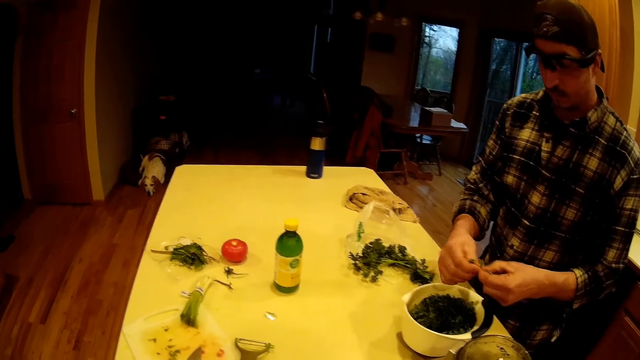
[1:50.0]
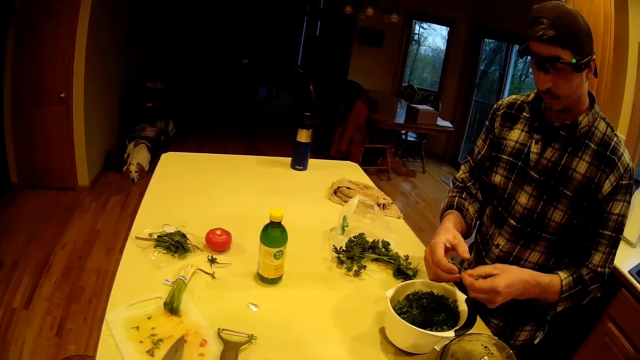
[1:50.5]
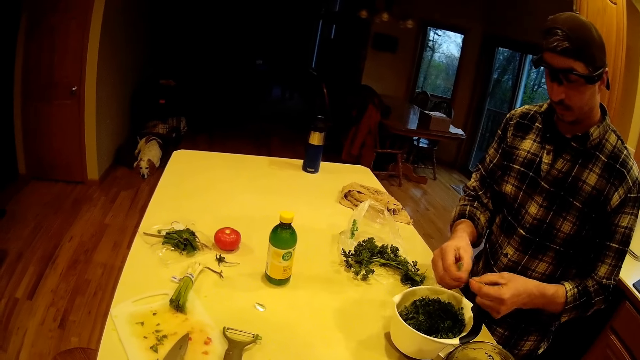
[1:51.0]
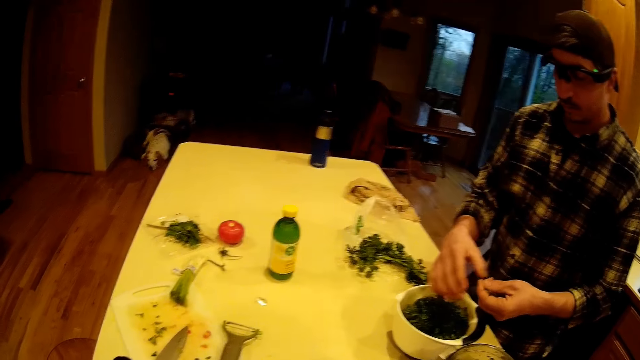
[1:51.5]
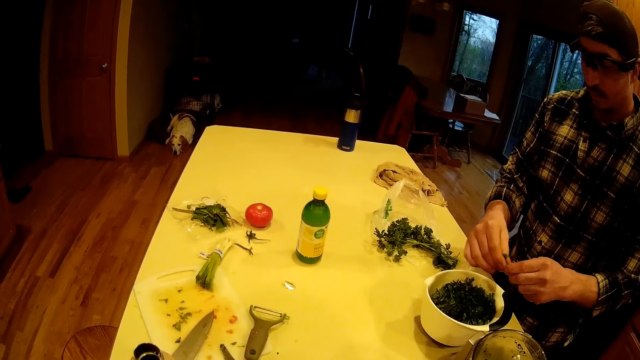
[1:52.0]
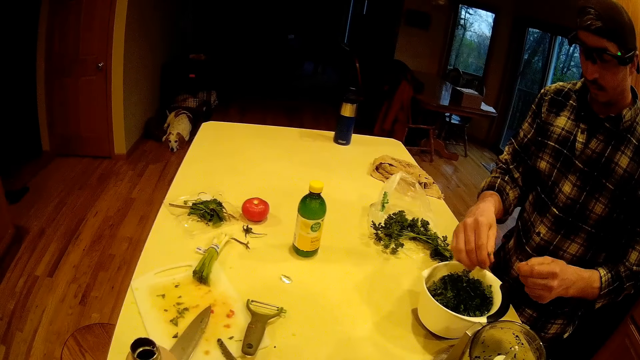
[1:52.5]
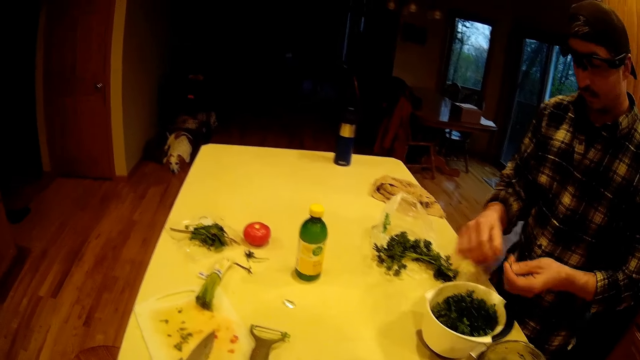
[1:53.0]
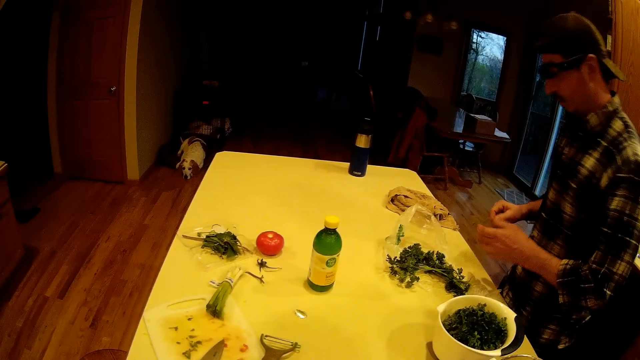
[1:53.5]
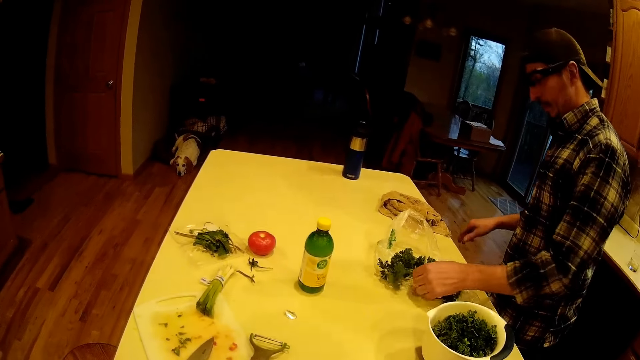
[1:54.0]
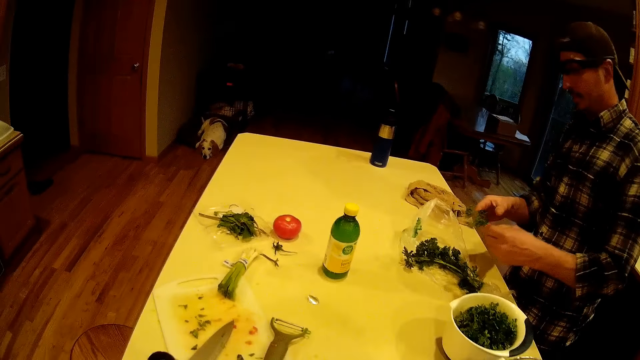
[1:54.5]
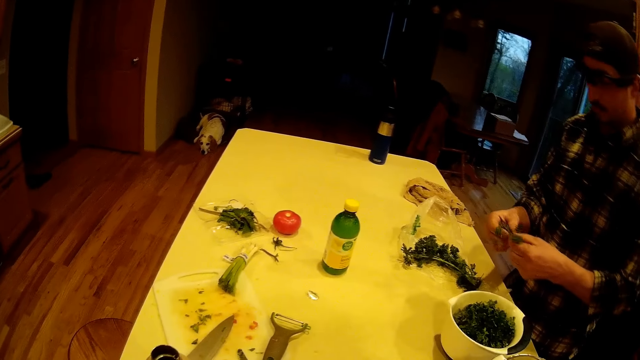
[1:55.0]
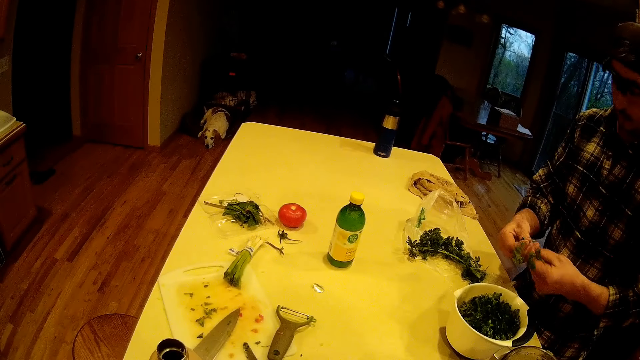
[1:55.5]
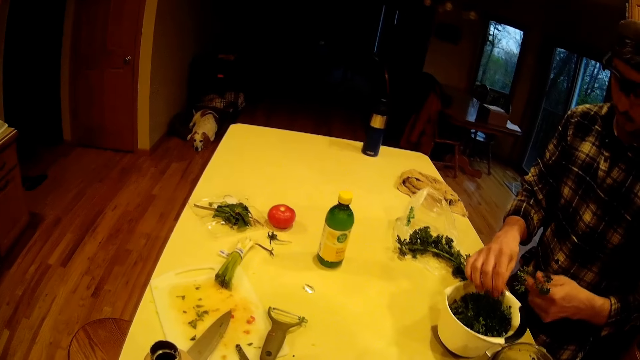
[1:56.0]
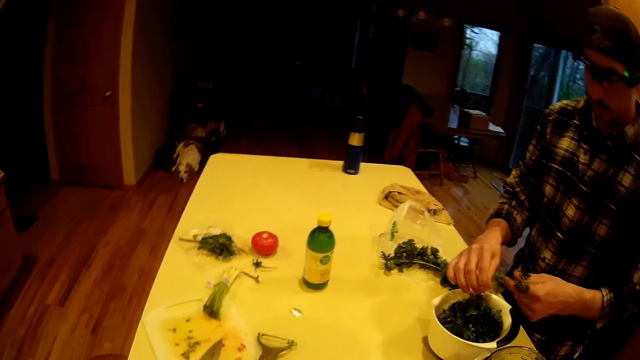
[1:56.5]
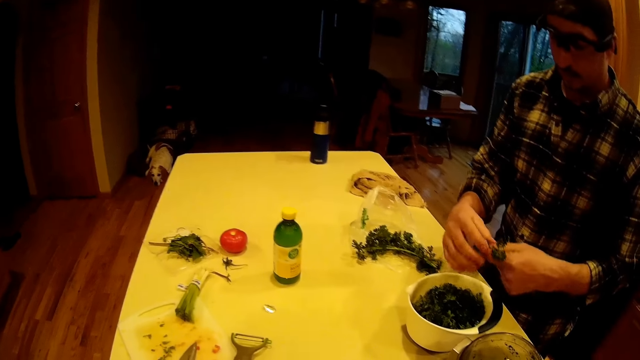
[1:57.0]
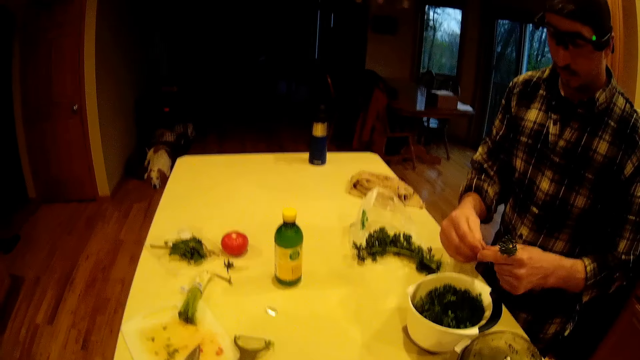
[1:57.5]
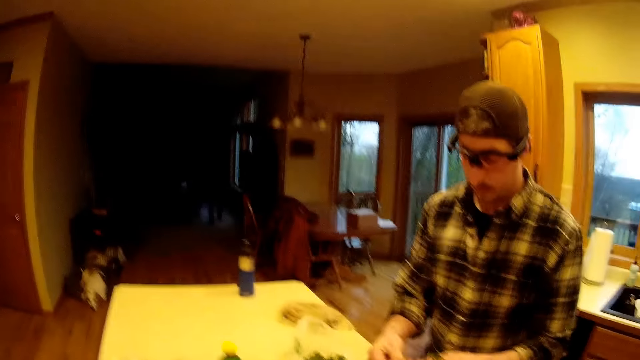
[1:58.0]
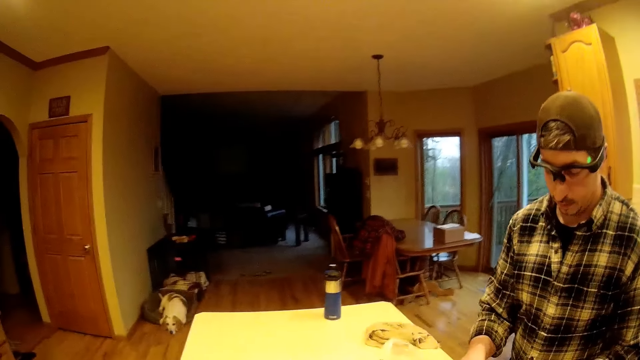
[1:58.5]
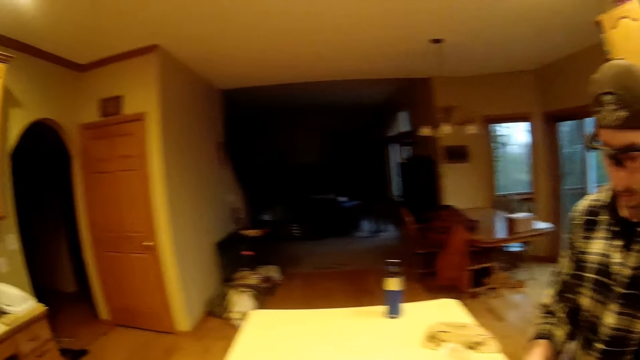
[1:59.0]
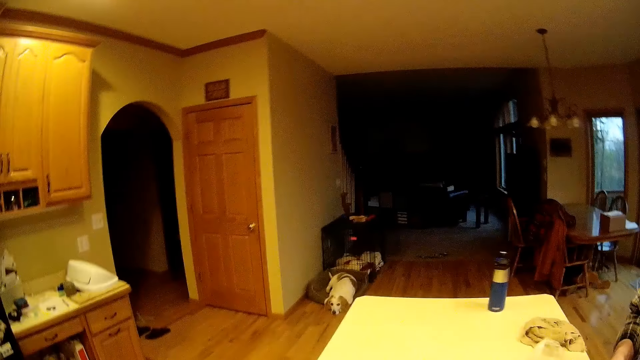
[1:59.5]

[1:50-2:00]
The man plucks from the mint leaves in his left hand with his right hand. The man drops the mint leaves into the white bowl on the kitchen table. The man plucks from the mint leaves in his left hand with his right hand. The man drops the mint leaves into the white bowl on the kitchen table. The man passes the mint leaves stem in his left hand to his right hand. The man throws the mint leaves stem into the waste bin. The man picks some mint leaves from the kitchen table with his left hand. The man drops the stick on the floor. The man plucks from the mint leaves in his left hand with his right hand. The man drops the mint leaves into the white bowl on the kitchen table. The man plucks from the mint leaves in his left hand with his right hand.

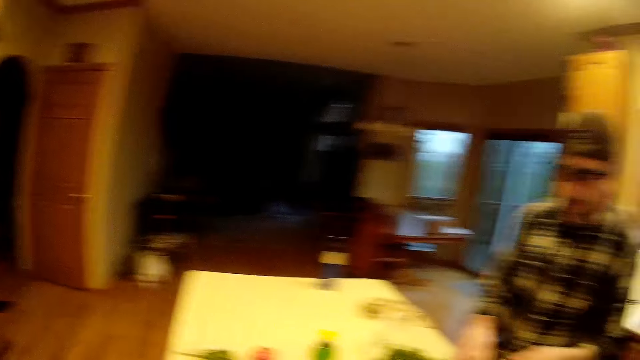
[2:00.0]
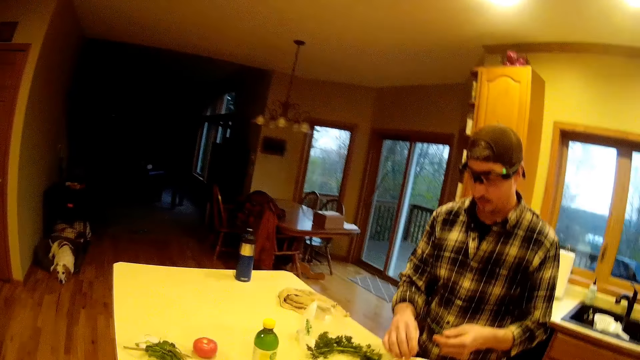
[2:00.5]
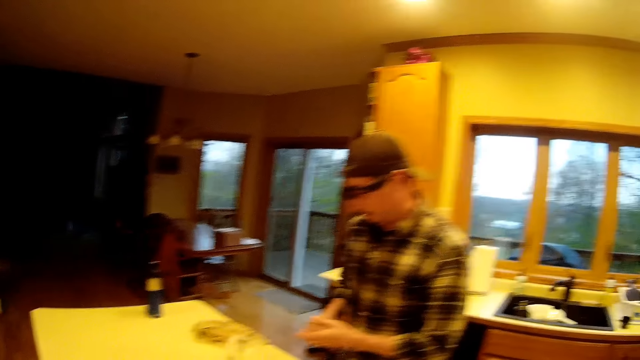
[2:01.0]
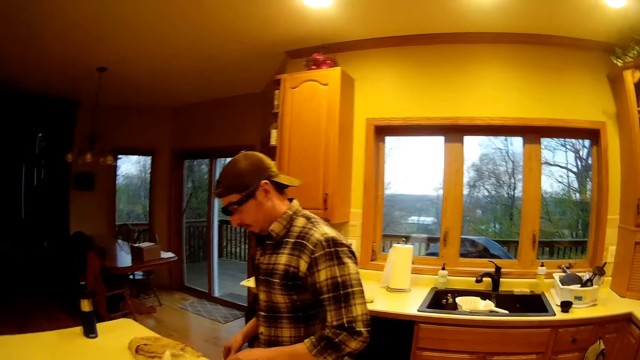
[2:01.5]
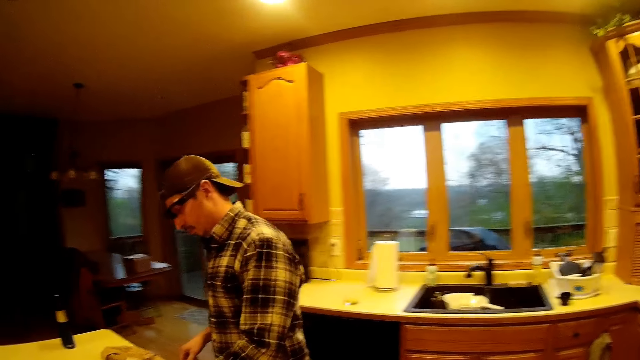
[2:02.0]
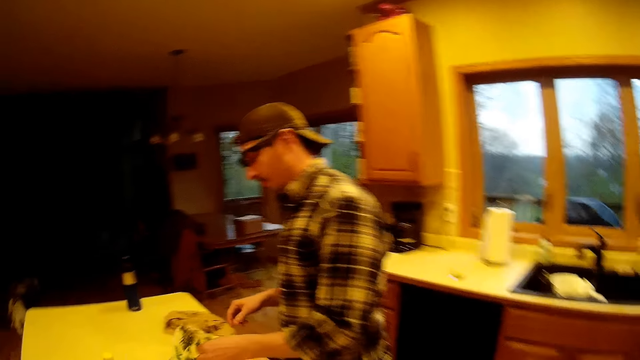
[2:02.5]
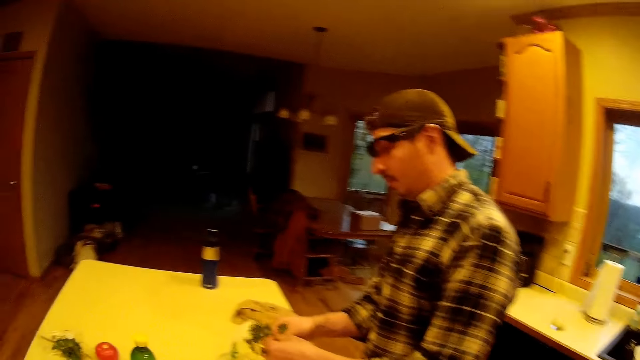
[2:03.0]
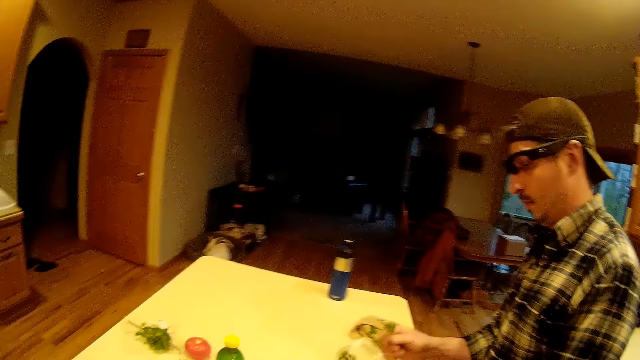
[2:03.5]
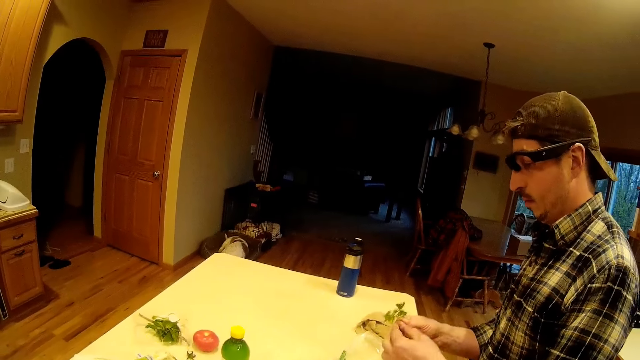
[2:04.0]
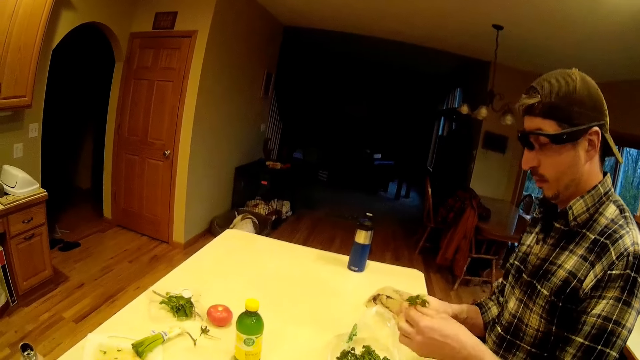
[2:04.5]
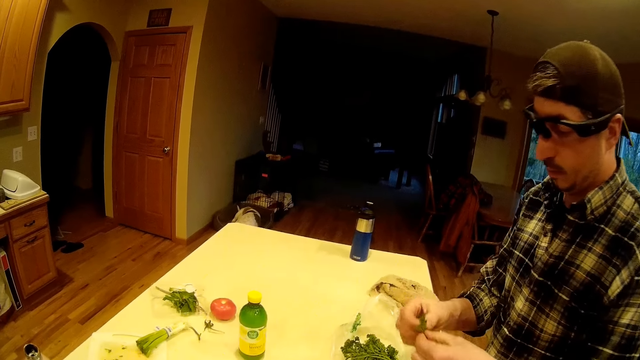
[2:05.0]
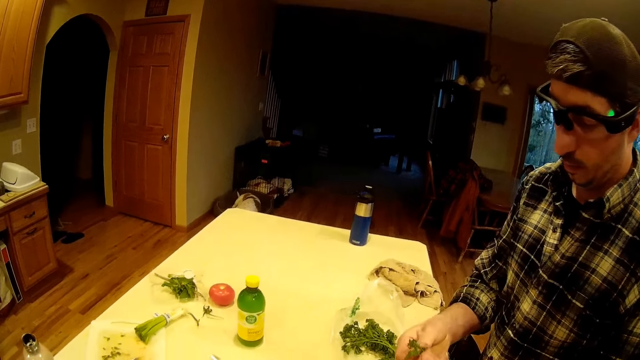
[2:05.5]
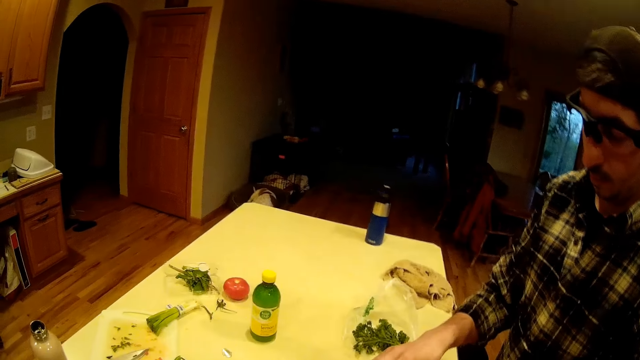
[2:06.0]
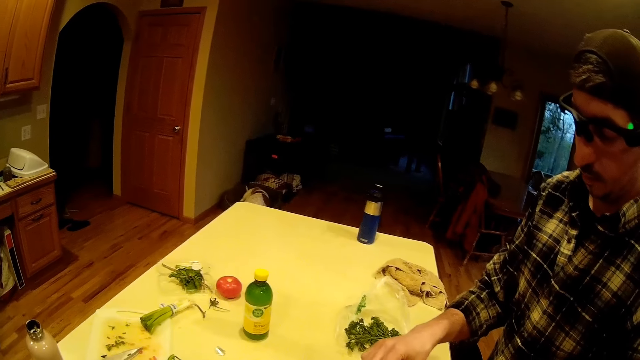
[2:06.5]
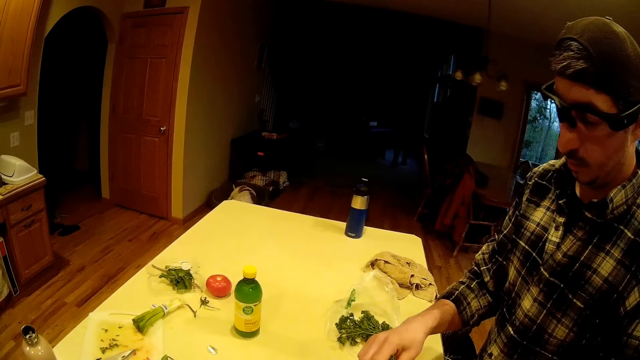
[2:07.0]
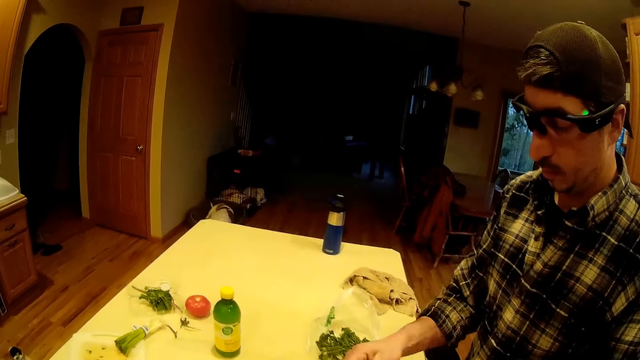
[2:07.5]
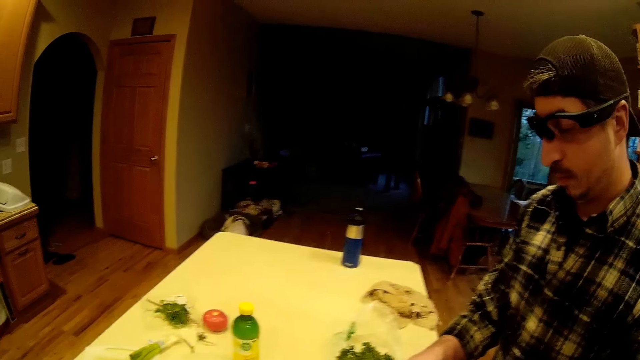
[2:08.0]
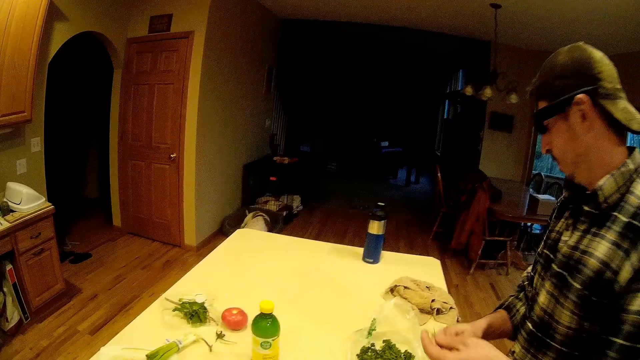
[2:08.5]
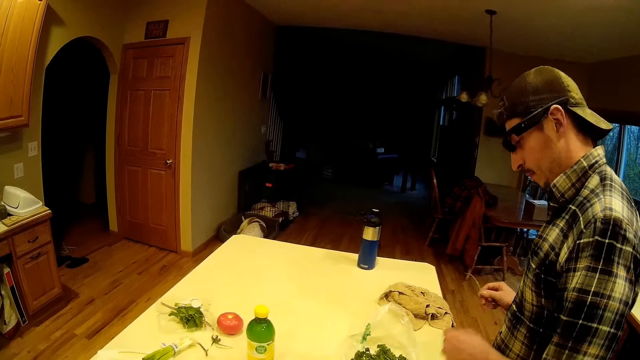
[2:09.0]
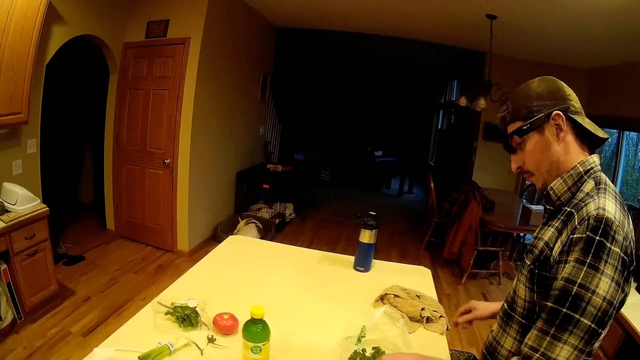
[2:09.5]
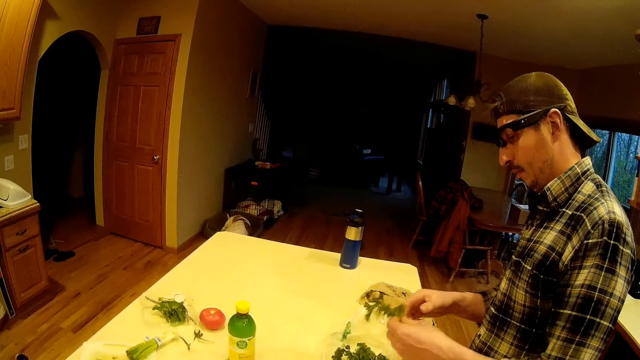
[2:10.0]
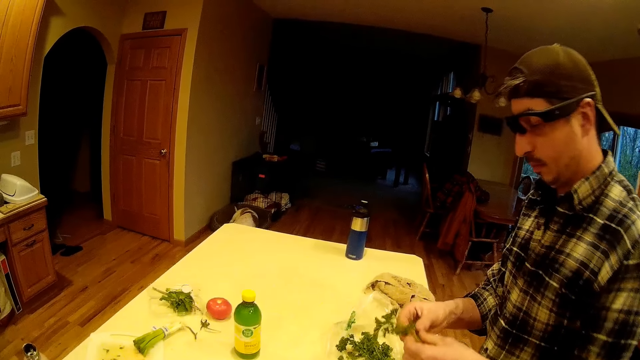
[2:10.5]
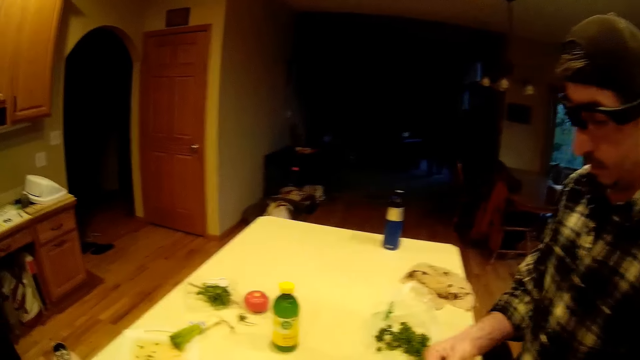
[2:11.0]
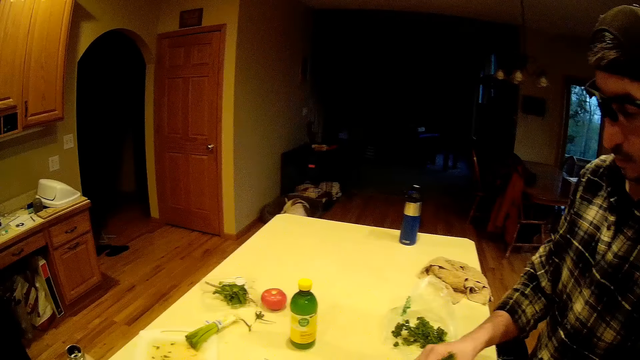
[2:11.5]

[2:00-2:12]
The man passes the mint leaves stem in his left hand to his right hand. The camera wearer looks around the room. The man throws the mint leaves stem into the waste bin. The man picks some mint leaves from the kitchen table with his left hand. The man cuts a stem from the stem in his left hand using his right hand. The man plucks from the mint leaves in his right hand with his left hand. The man throws the mint leaves stem in his right hand into the waste bin. The camera wearer drops the stick on the floor. The man picks some mint leaves from the kitchen table with his left hand. The camera wearer plucks the vegetable.
